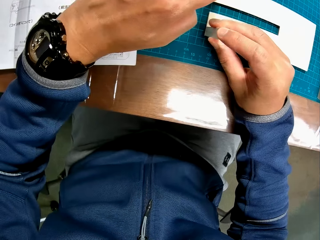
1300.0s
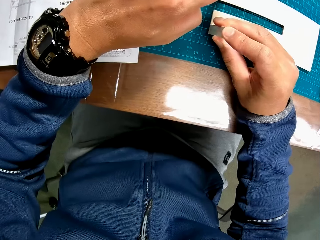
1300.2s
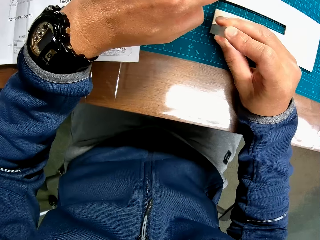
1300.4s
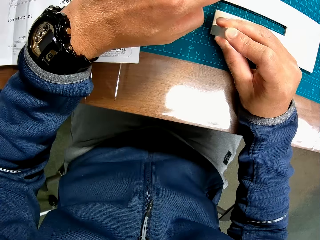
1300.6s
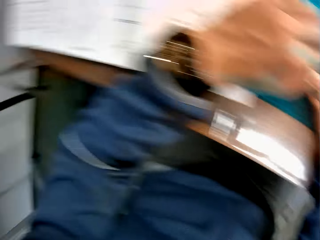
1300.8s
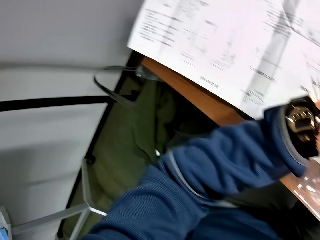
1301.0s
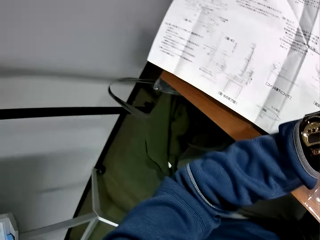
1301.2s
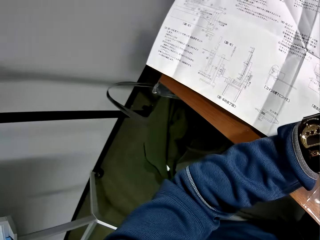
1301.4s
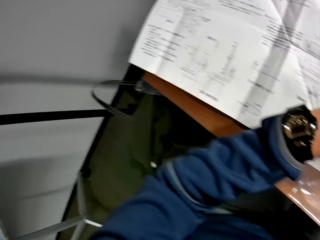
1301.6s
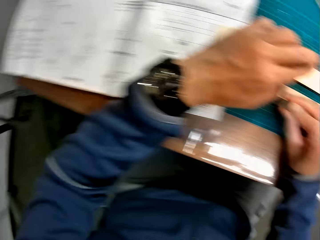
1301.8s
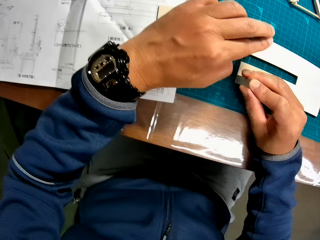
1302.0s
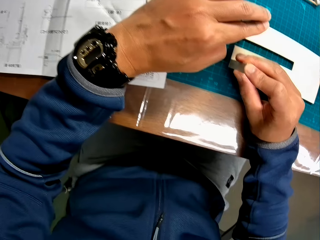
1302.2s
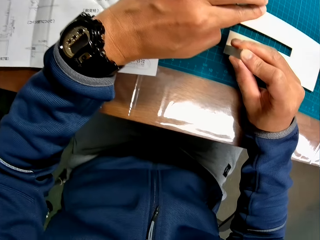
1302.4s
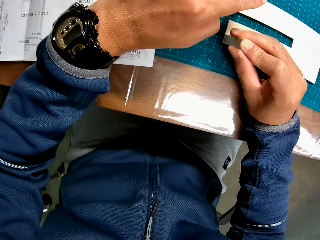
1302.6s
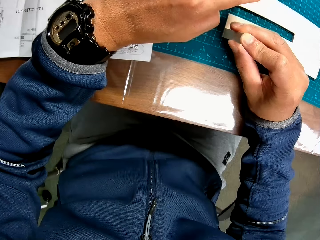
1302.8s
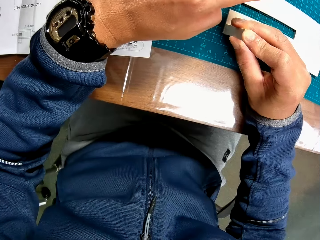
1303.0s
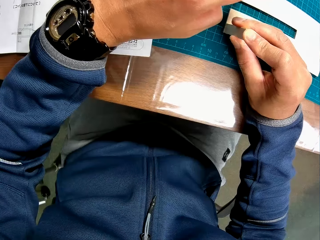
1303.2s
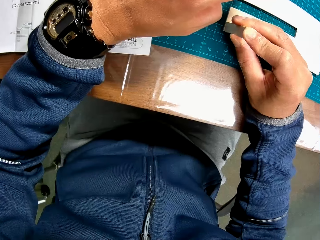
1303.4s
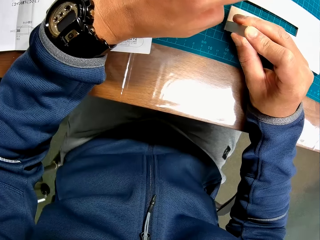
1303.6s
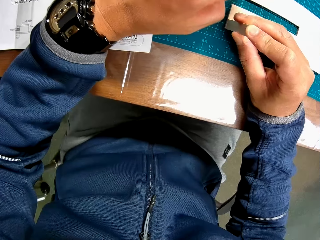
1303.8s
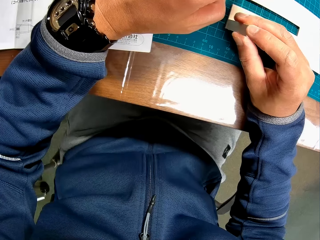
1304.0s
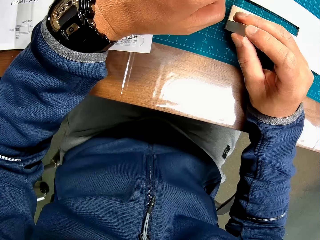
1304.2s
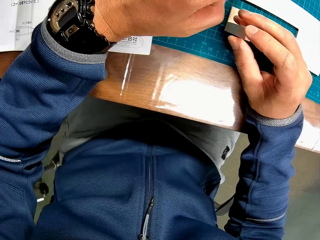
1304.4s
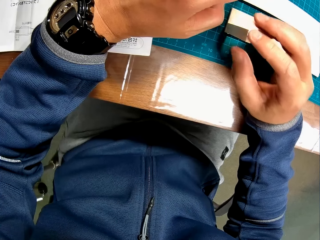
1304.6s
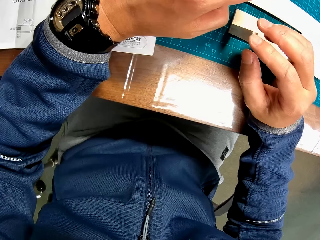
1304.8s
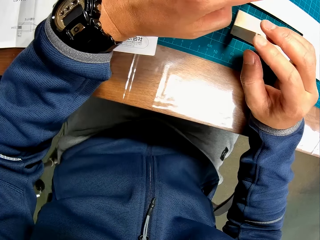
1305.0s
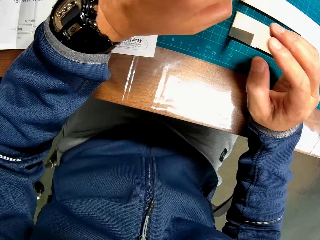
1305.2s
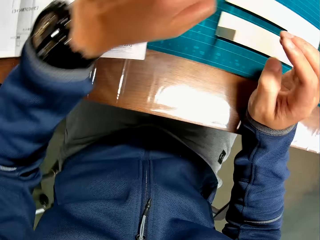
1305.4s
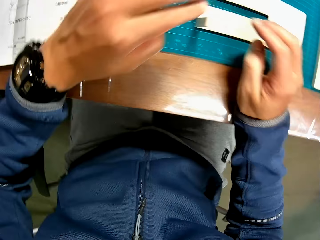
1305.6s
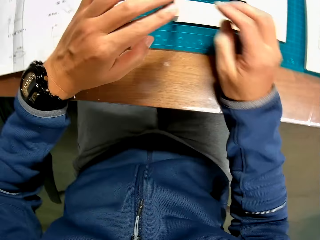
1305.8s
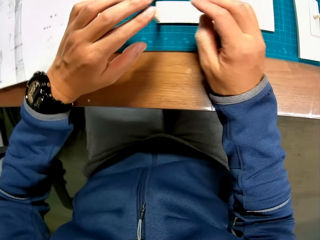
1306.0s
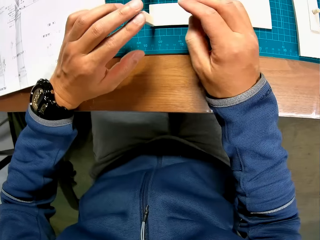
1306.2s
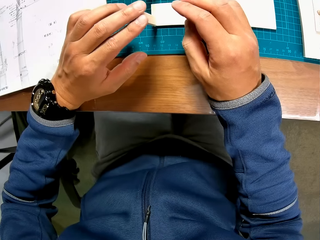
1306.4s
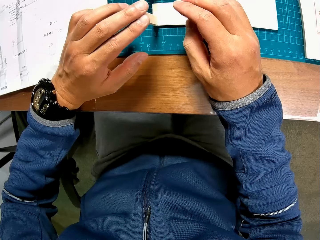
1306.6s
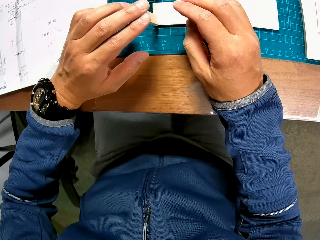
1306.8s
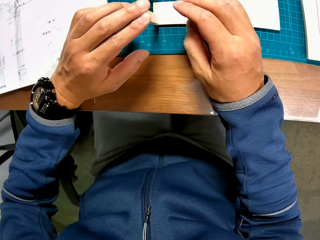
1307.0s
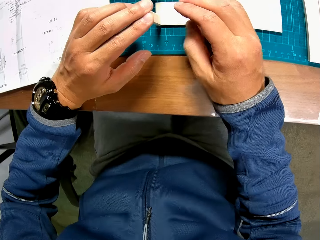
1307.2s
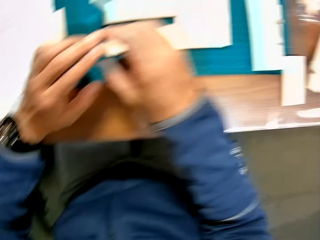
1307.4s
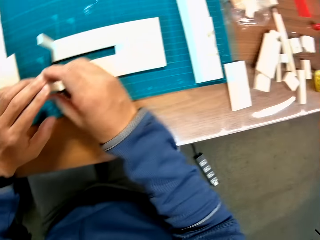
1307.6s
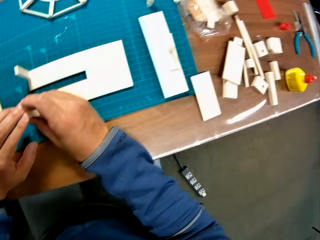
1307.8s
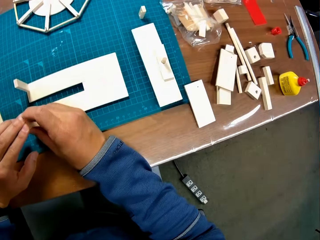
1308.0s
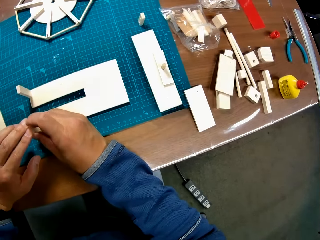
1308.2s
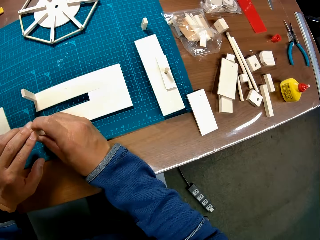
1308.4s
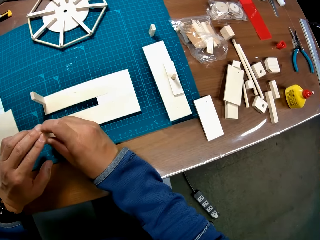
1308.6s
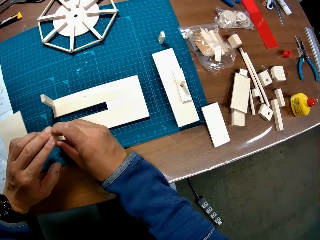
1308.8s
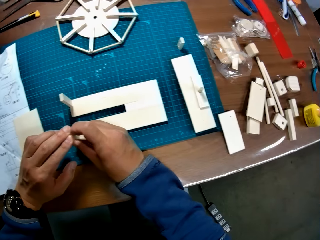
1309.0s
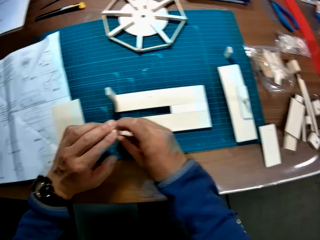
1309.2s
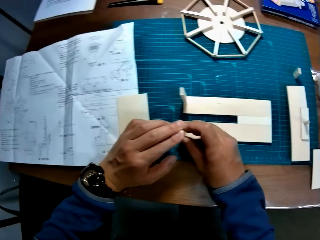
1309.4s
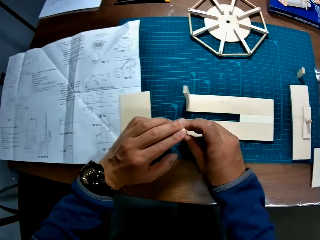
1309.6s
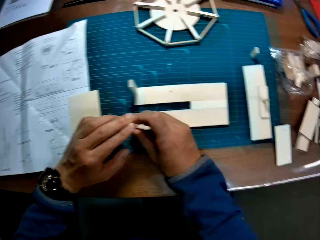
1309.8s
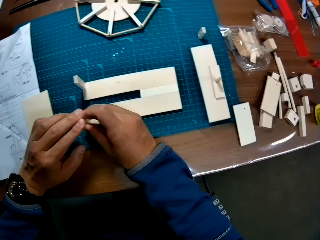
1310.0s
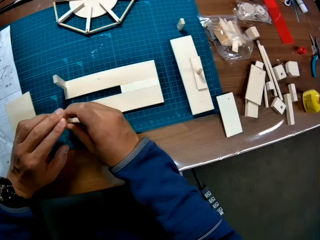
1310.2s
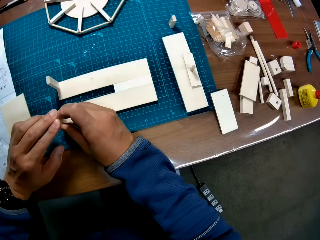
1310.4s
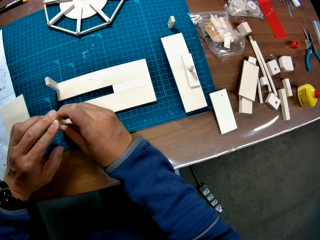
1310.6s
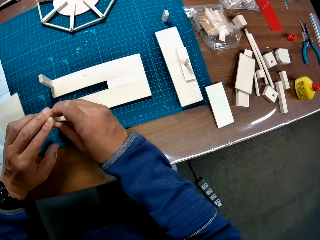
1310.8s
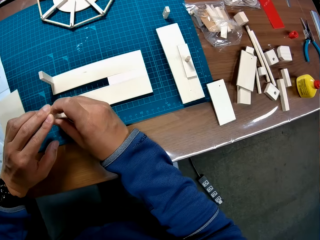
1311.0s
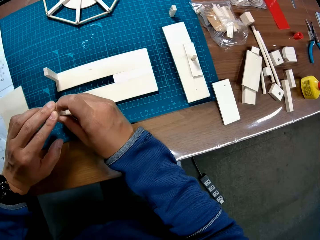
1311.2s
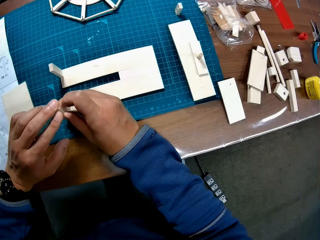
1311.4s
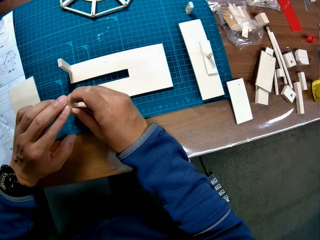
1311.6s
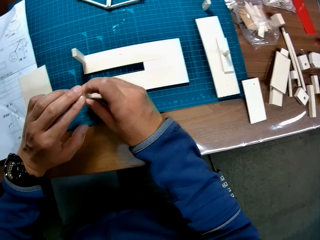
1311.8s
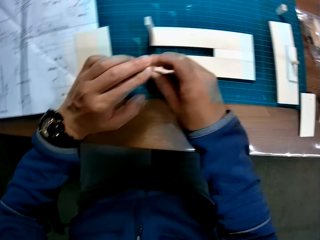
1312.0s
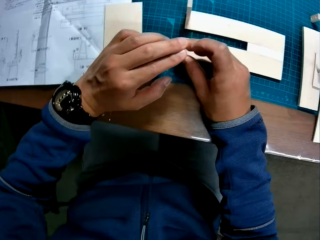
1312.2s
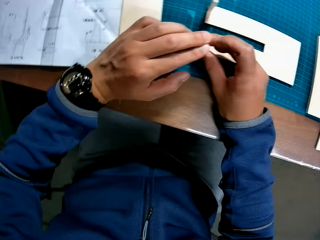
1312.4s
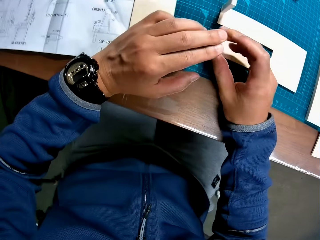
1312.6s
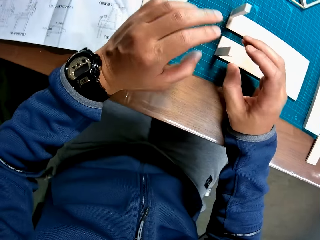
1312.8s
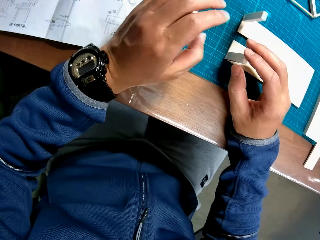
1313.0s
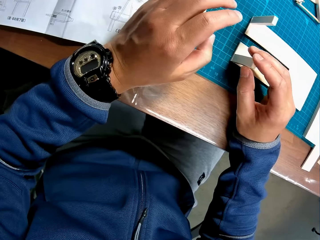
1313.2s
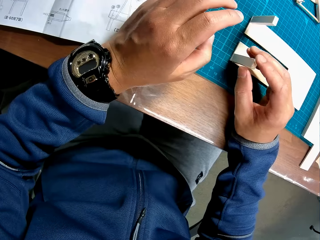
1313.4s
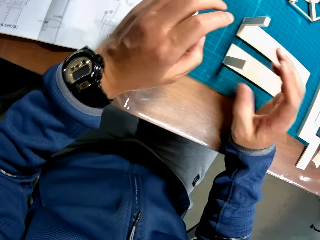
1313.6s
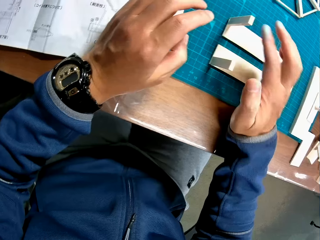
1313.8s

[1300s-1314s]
The camera wearer looks around the table.

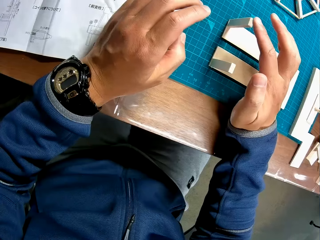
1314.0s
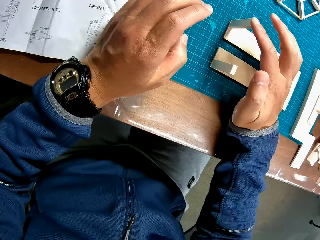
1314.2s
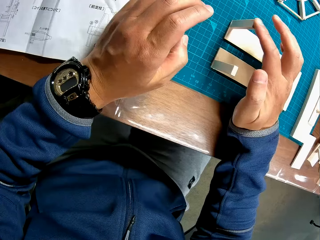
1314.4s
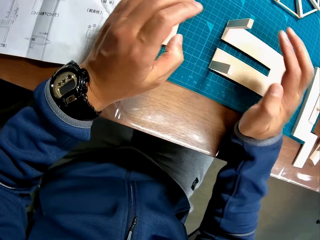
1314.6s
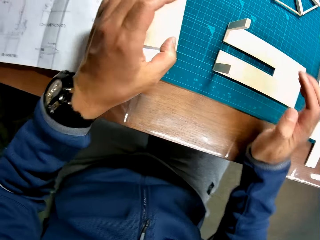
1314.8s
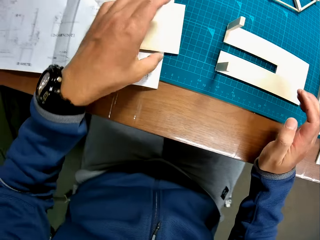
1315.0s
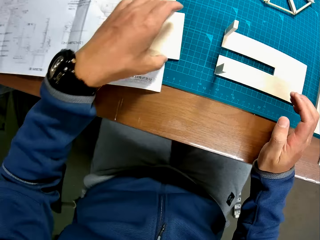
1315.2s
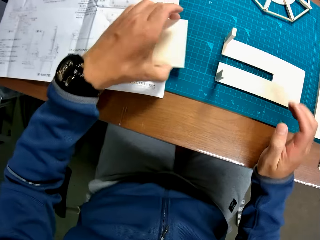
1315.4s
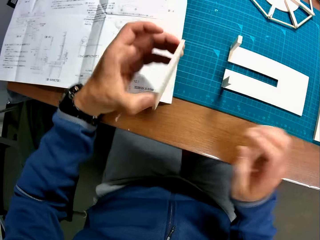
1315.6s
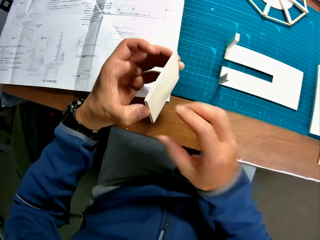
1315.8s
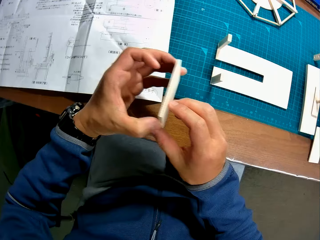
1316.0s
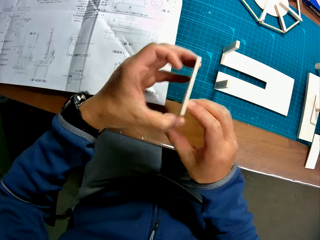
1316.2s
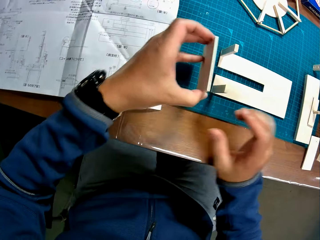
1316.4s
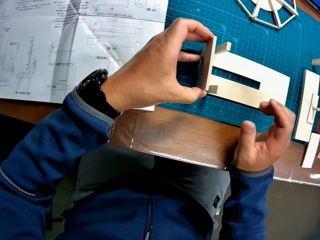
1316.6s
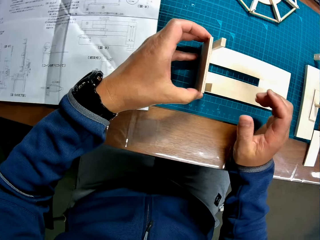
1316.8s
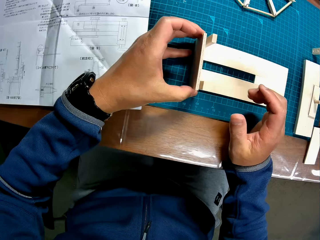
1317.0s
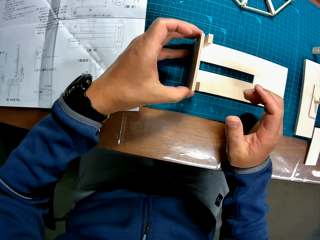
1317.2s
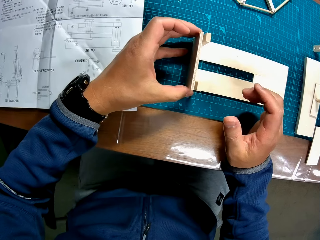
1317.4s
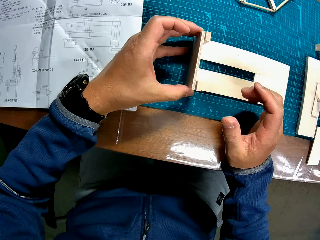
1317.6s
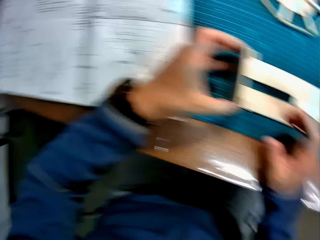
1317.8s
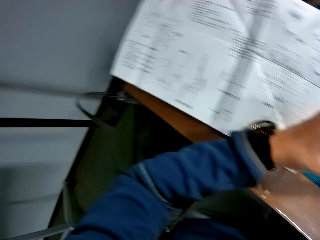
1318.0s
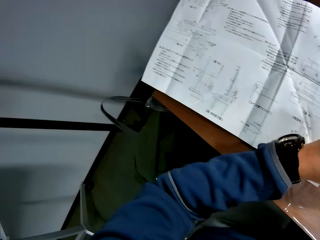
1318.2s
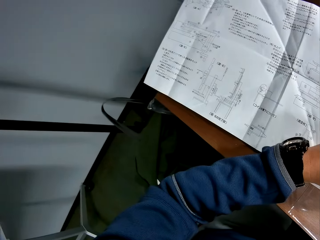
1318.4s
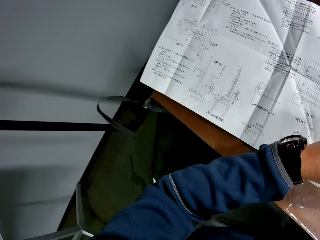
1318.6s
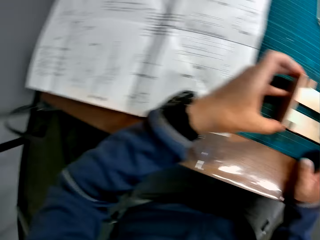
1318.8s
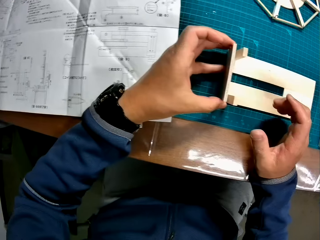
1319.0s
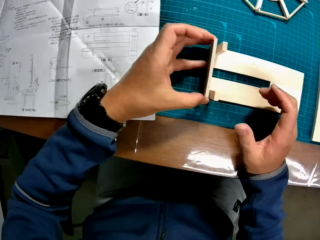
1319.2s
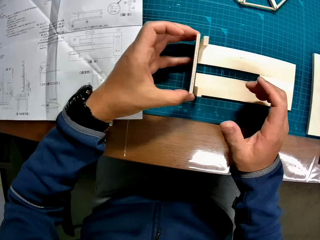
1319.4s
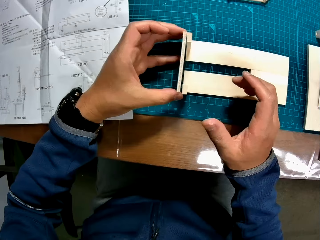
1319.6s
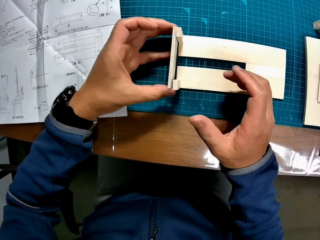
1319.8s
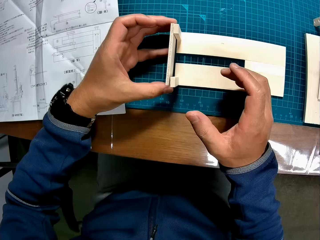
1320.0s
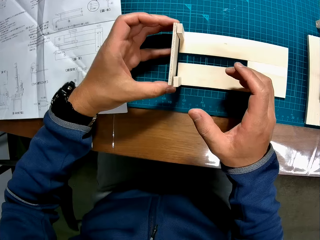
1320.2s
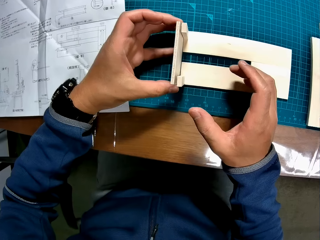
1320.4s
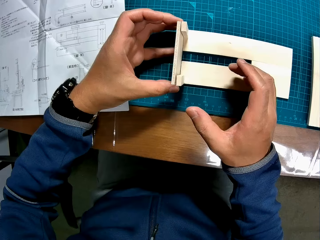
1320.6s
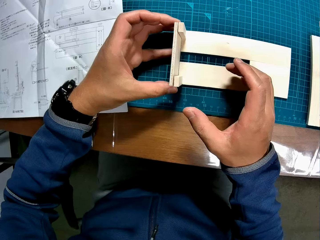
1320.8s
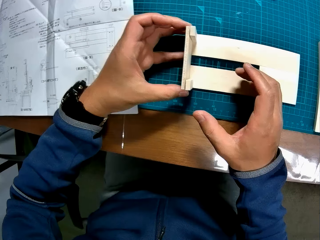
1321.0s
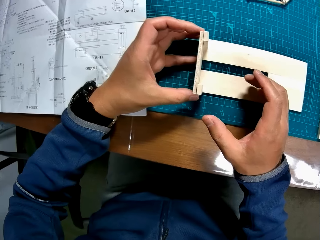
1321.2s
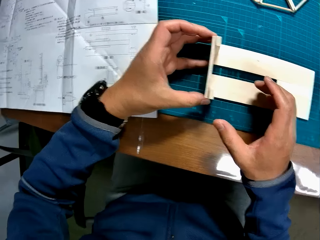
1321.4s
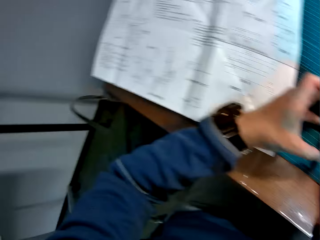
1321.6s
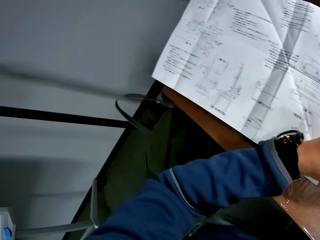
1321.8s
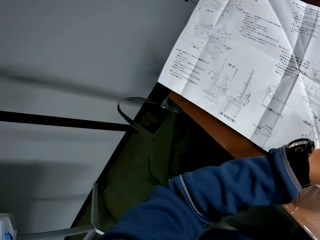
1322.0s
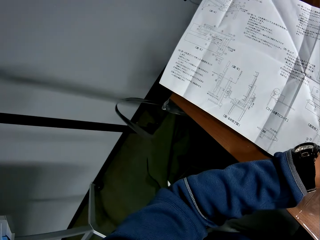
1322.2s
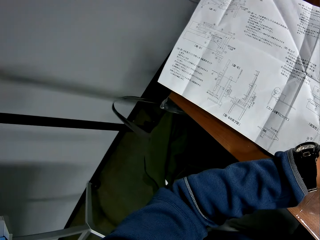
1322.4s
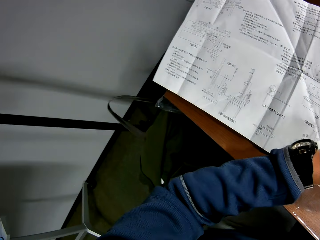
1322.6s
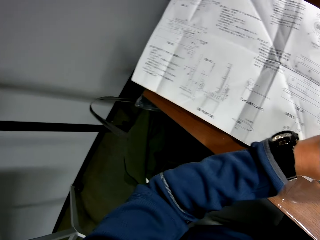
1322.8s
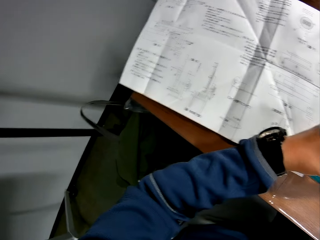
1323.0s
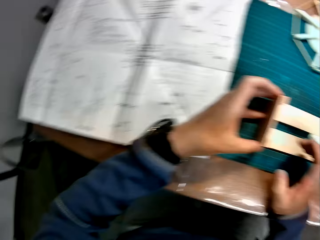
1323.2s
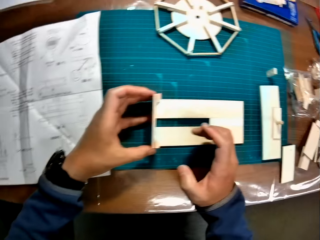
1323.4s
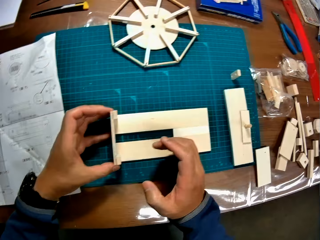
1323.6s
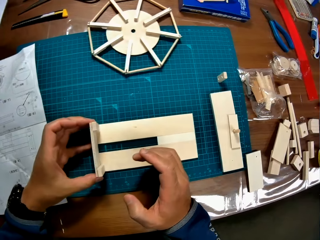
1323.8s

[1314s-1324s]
The camera wearer picks up a piece of mechanical model or piece of wood from the table with his left hand. He places the piece of mechanical model in his left hand by the piece of mechanical model on the table. He looks at the paper. He puts the pieces of wood together. He looks at the paper.
